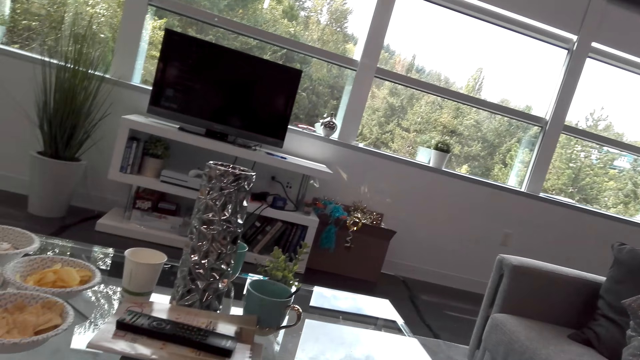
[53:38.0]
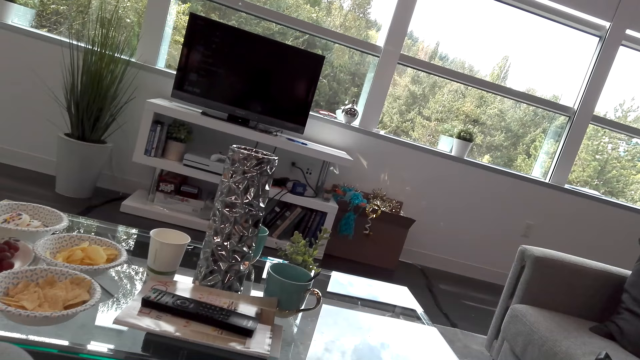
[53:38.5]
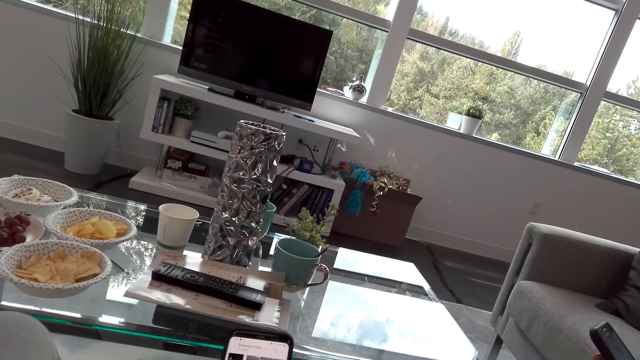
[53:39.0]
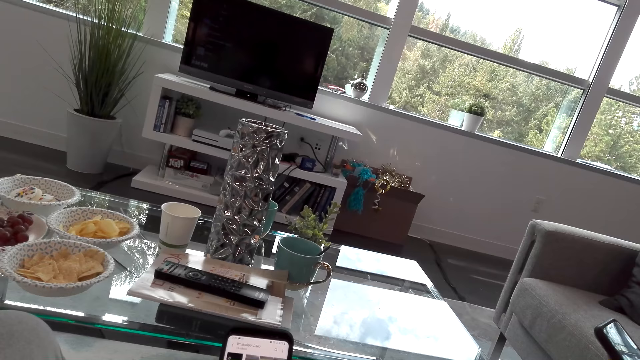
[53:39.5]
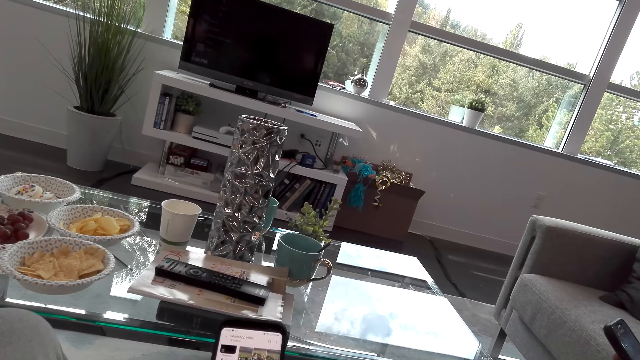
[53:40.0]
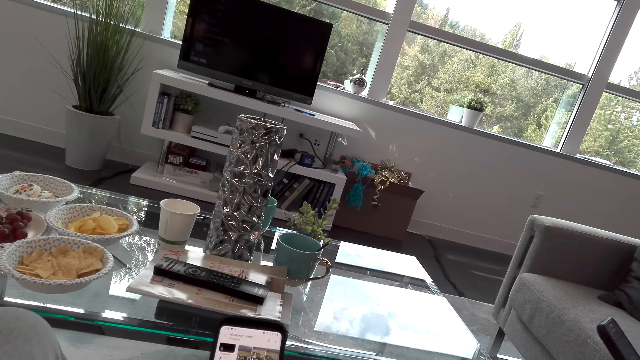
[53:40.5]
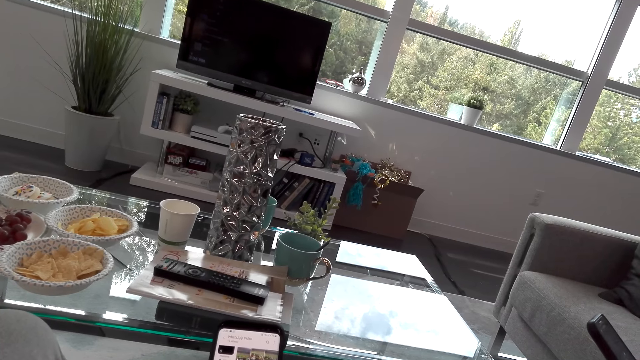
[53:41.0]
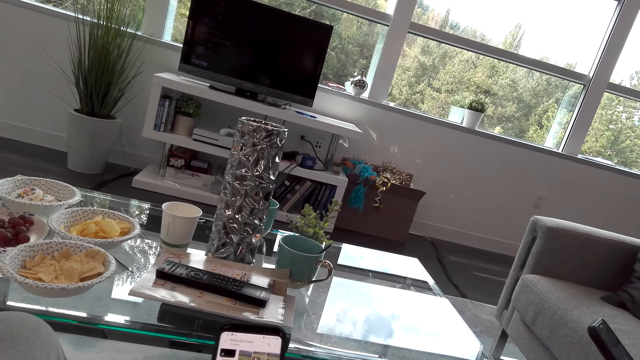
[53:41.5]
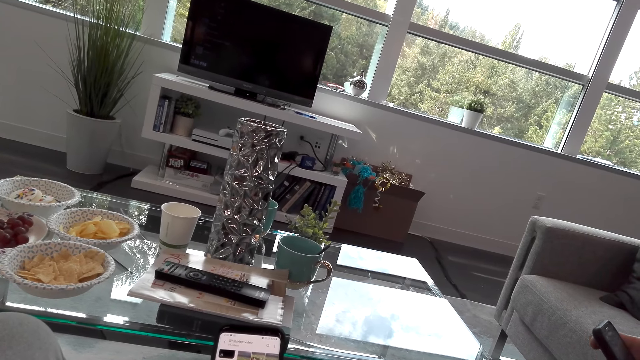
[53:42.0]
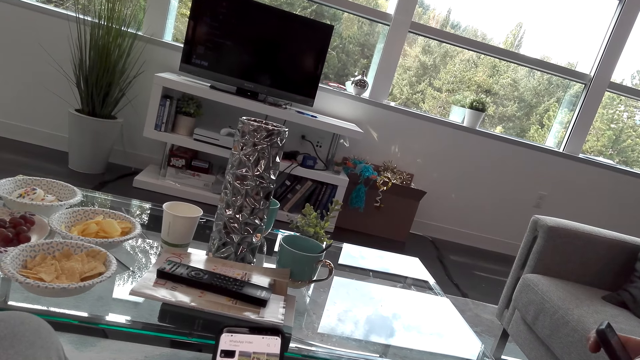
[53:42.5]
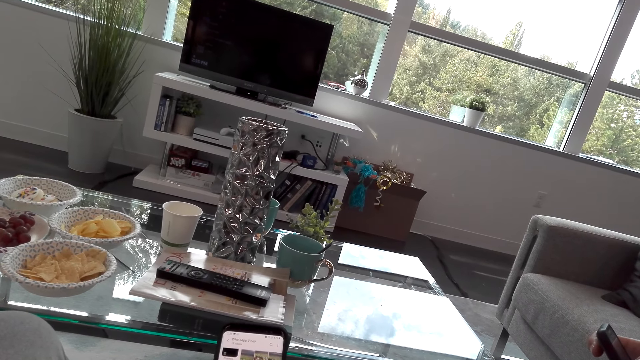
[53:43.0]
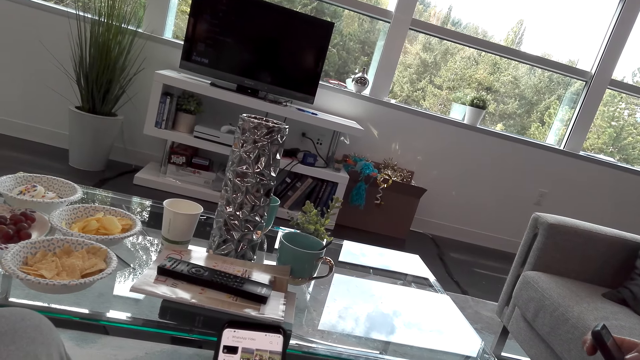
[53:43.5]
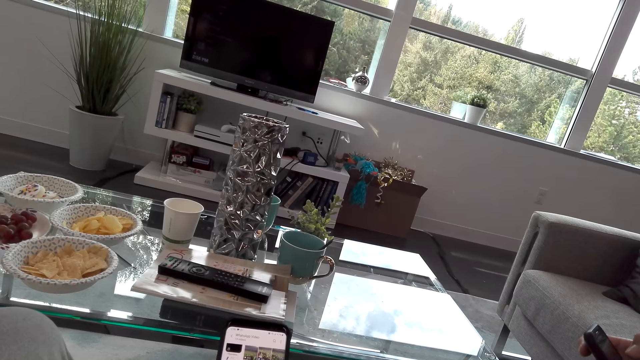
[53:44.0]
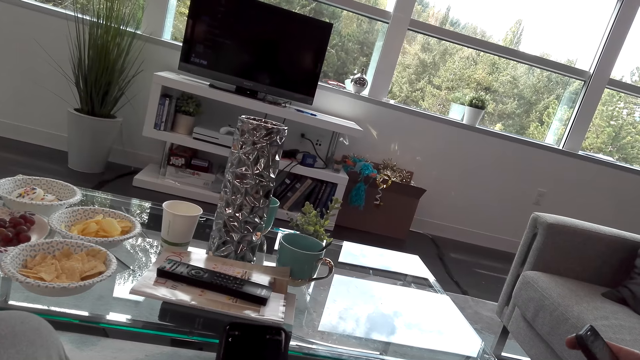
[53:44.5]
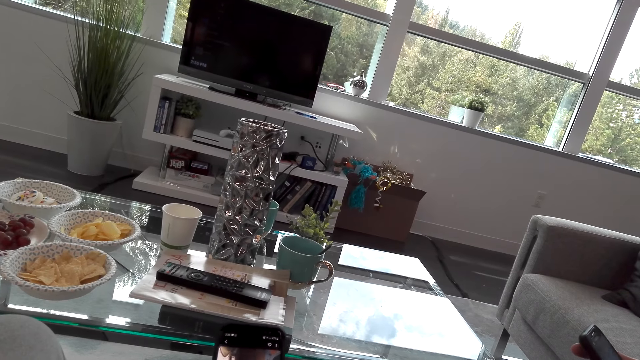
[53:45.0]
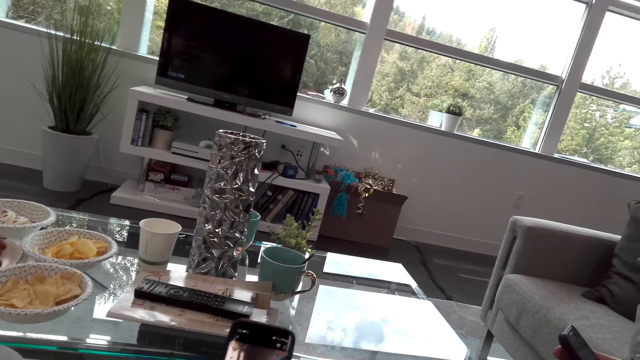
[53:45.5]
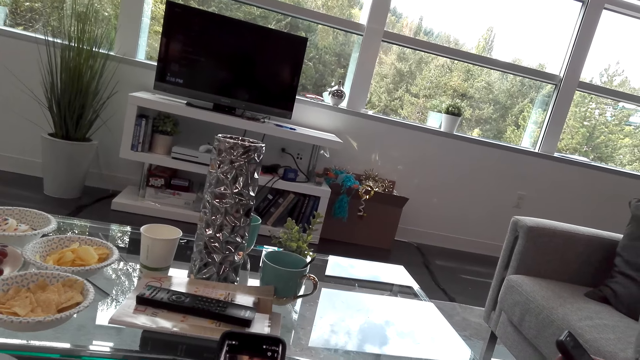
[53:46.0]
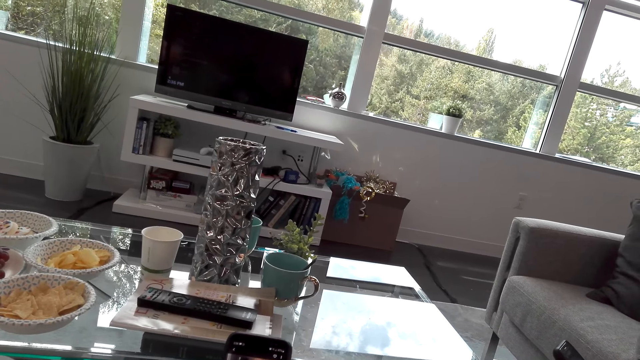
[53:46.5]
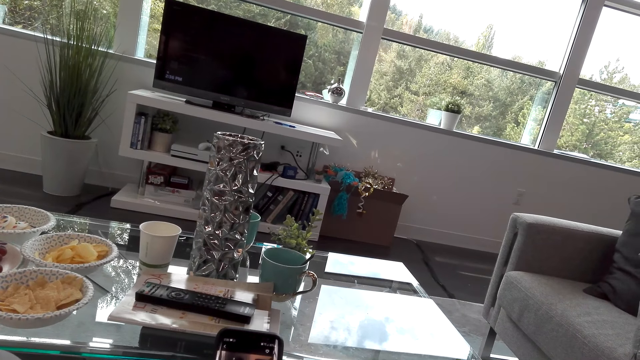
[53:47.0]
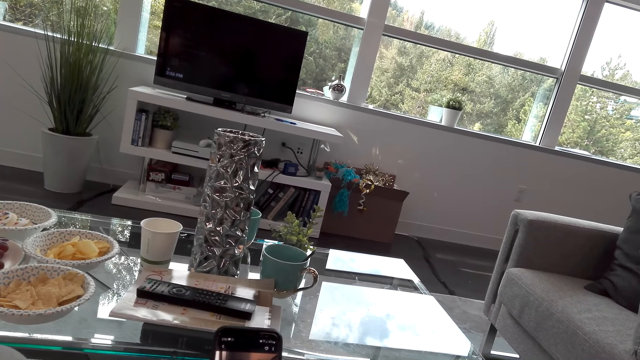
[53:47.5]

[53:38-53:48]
The camera wearer uses his phone. He speaks to the lady.

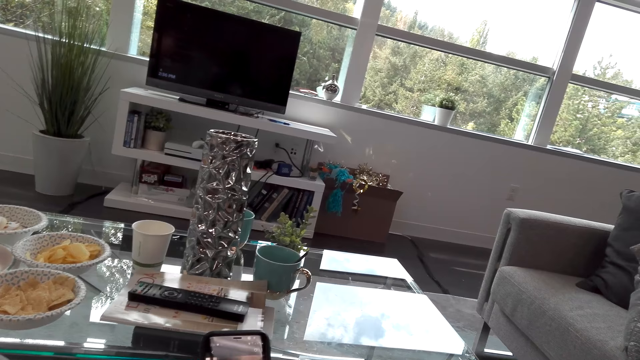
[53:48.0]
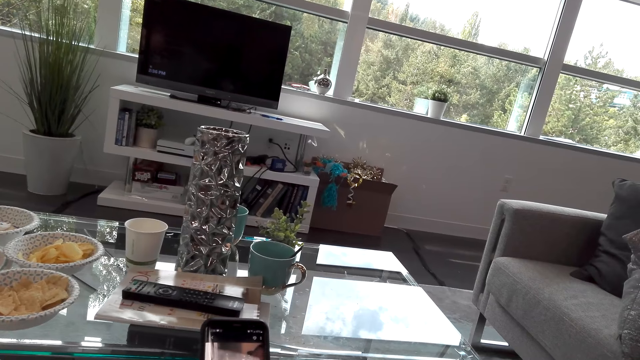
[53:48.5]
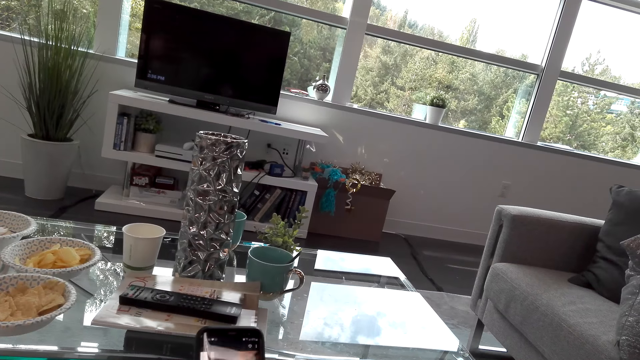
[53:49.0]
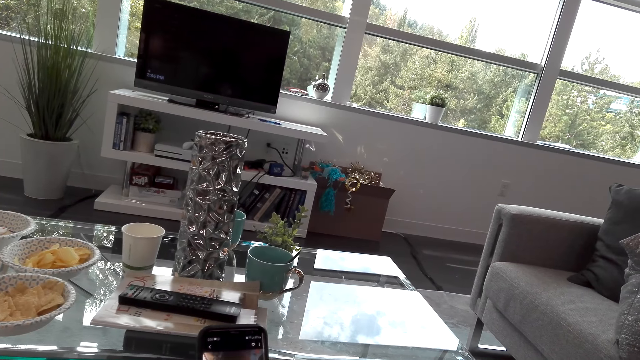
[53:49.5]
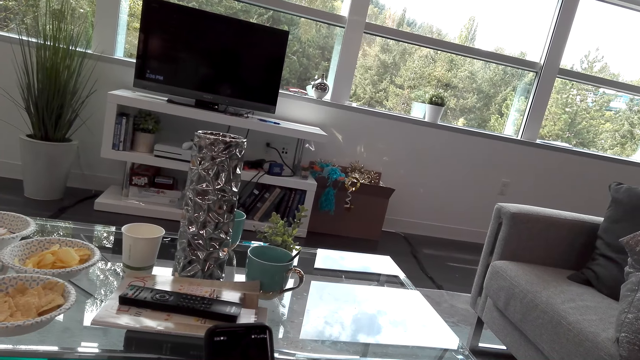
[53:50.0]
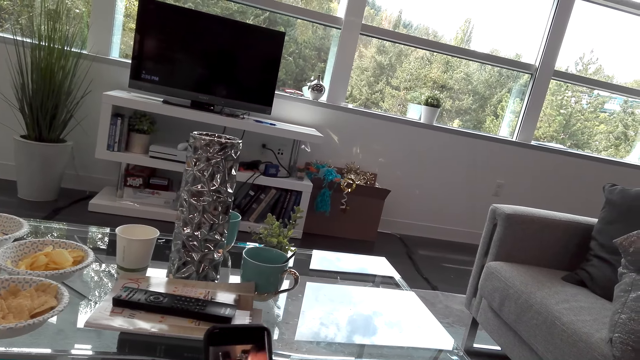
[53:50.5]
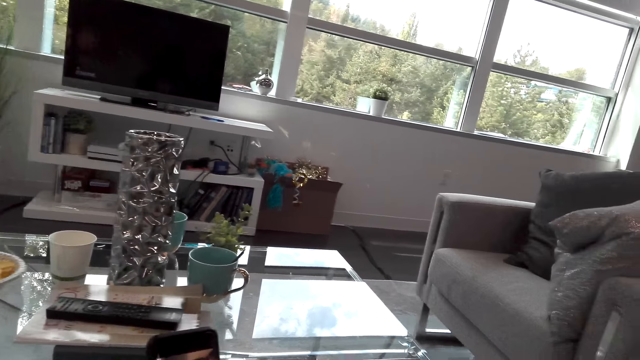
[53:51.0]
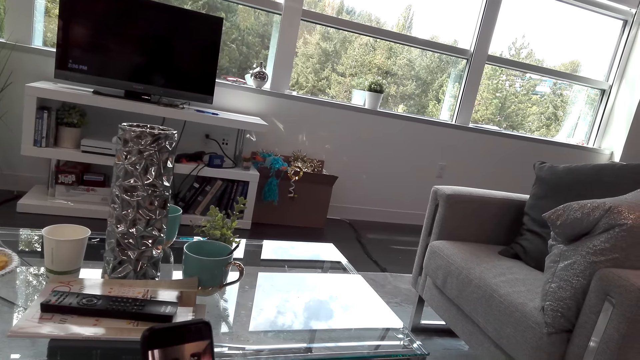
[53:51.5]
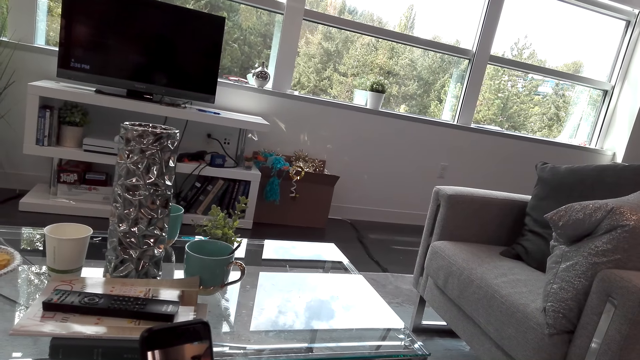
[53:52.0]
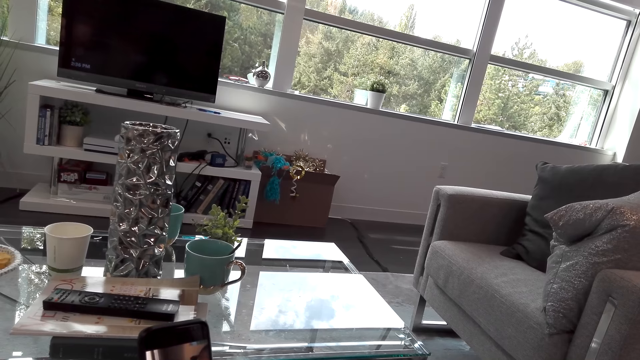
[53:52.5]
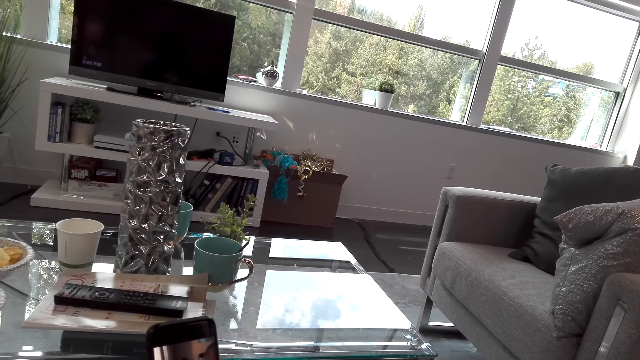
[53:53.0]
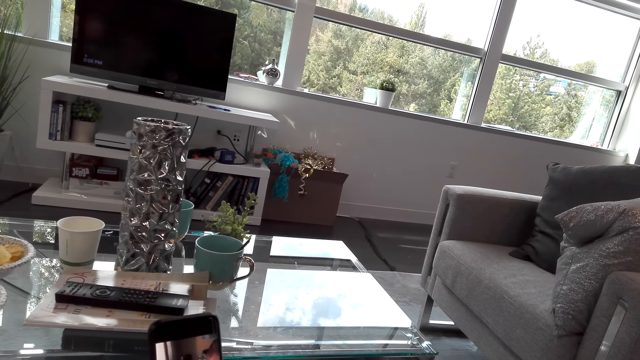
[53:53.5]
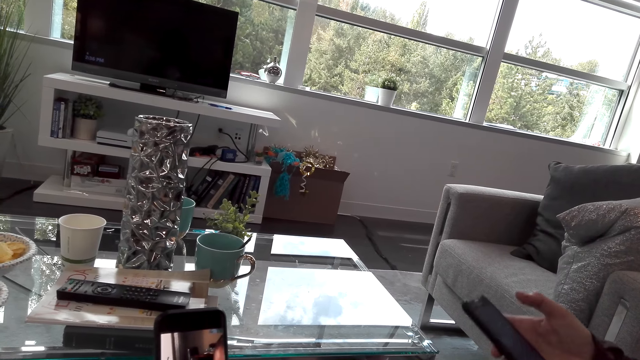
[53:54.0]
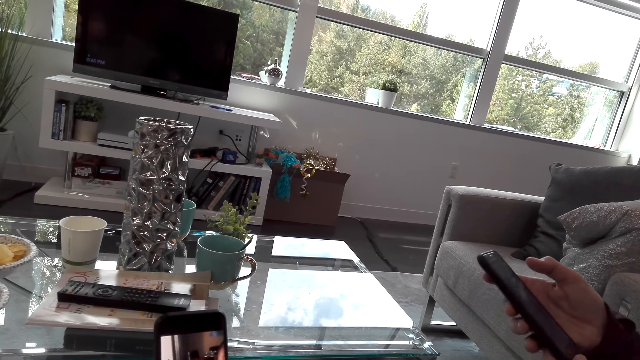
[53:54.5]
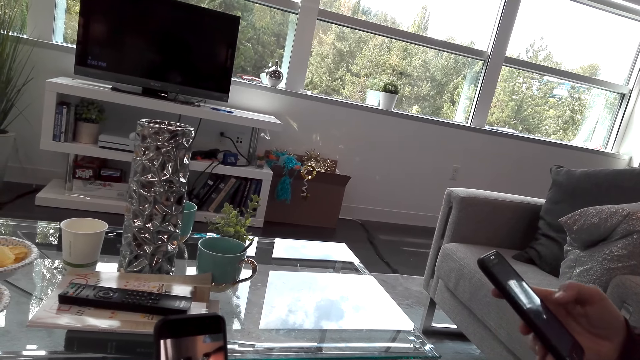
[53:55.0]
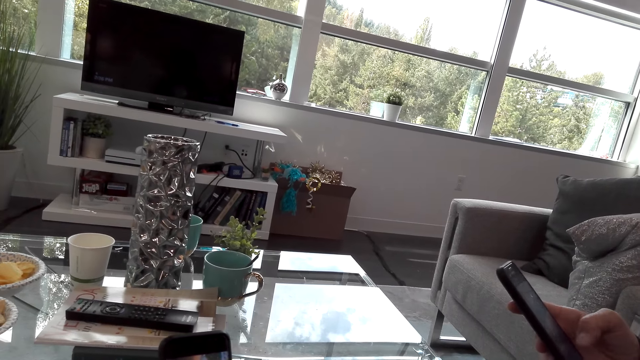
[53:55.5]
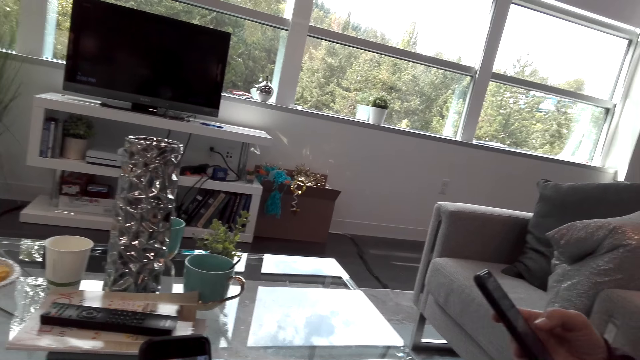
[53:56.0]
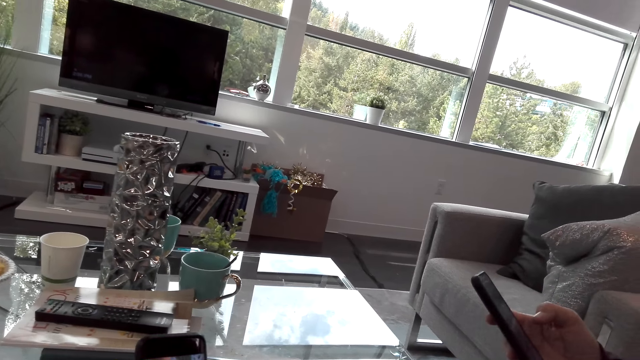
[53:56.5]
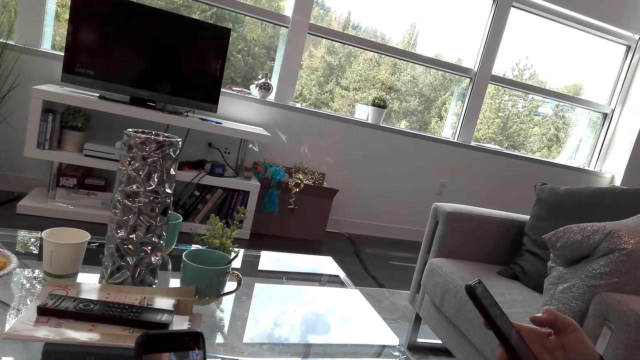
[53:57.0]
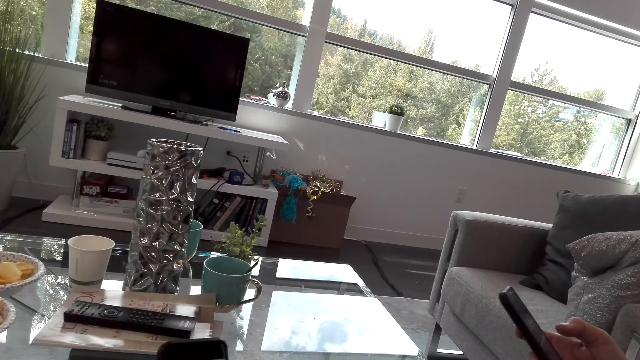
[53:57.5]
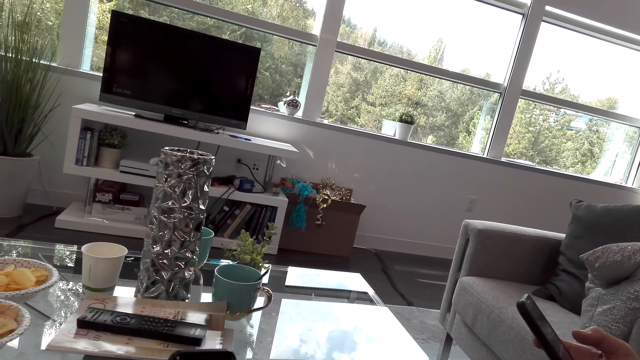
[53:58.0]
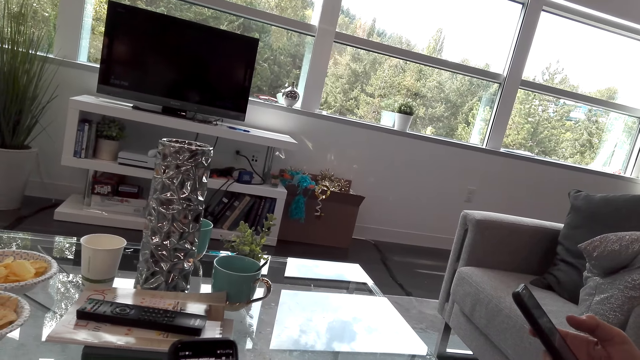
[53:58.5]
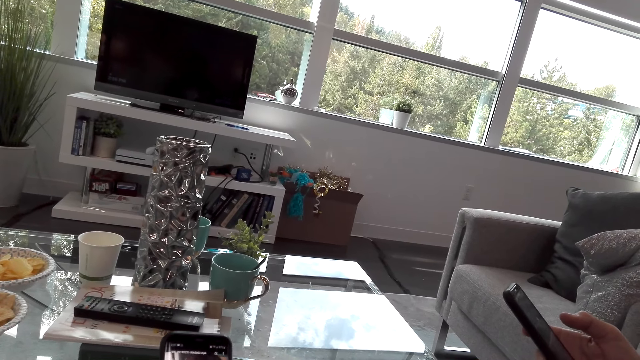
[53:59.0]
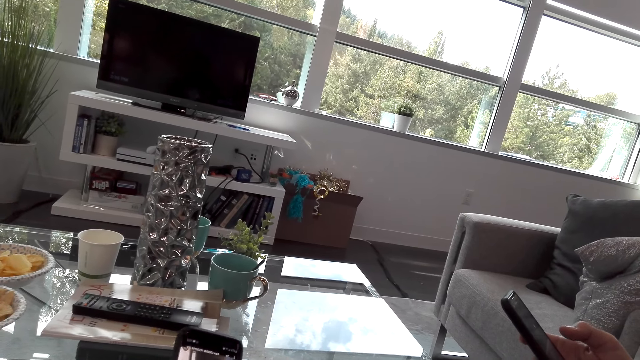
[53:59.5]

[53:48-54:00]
The lady speaks to the camera wearer. The camera wearer scrolls the phone and speaks to the lady. The lady uses her phone. The lady dialogues with the camera wearer. The camera wearer speaks to the lady.
